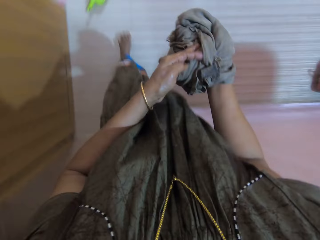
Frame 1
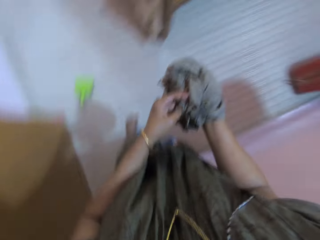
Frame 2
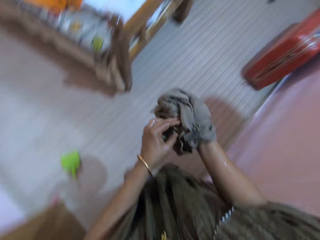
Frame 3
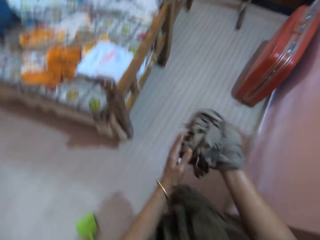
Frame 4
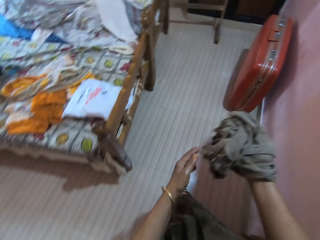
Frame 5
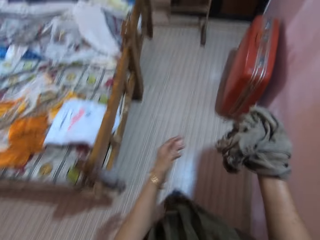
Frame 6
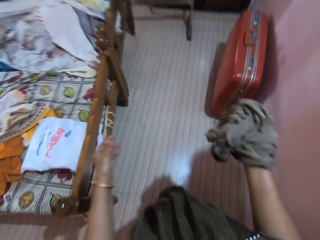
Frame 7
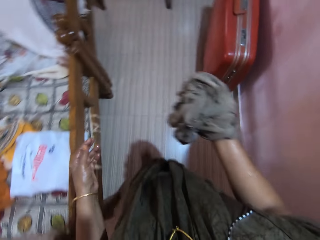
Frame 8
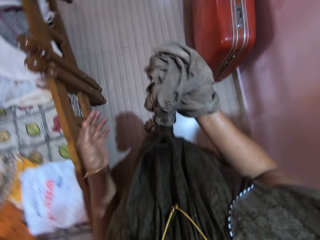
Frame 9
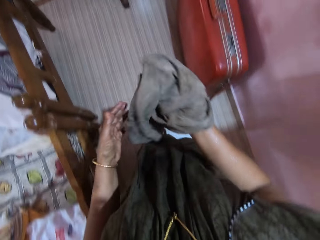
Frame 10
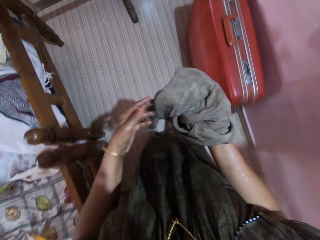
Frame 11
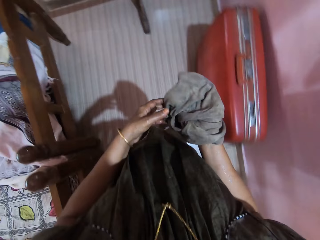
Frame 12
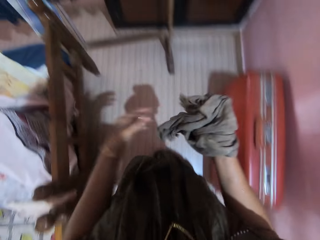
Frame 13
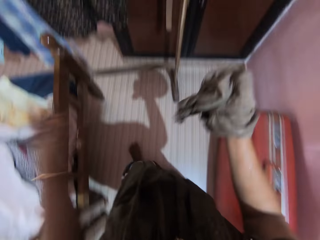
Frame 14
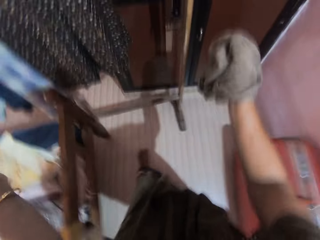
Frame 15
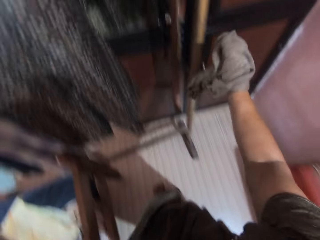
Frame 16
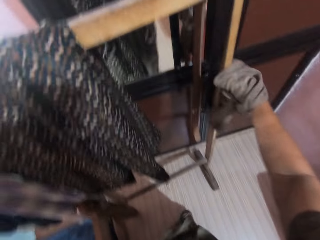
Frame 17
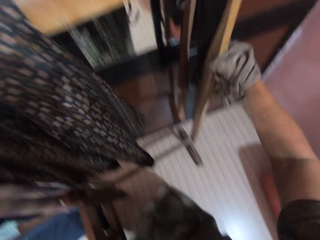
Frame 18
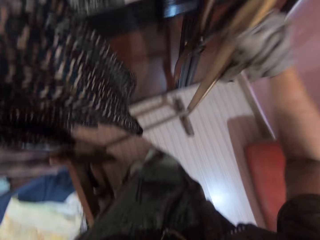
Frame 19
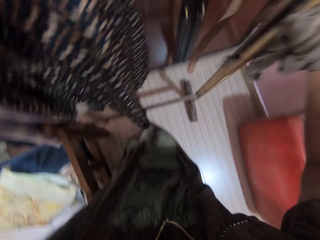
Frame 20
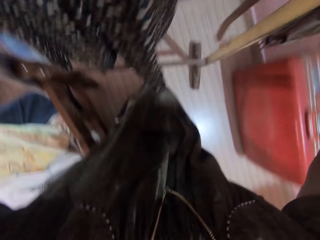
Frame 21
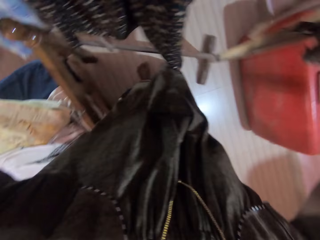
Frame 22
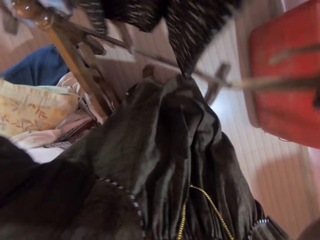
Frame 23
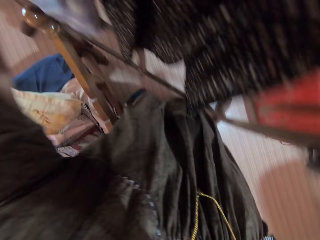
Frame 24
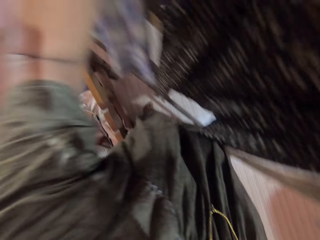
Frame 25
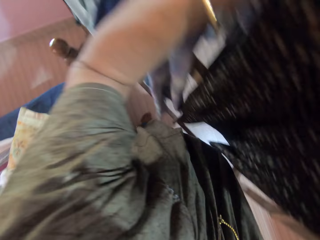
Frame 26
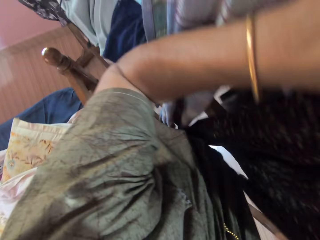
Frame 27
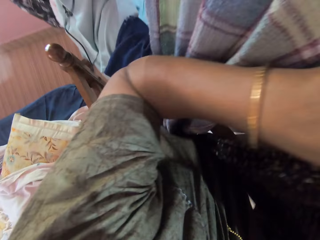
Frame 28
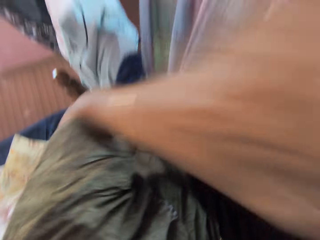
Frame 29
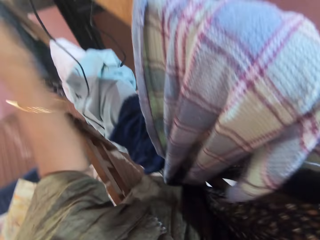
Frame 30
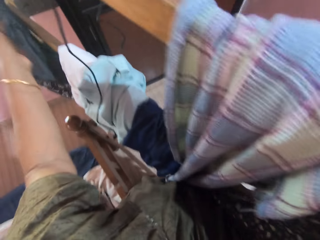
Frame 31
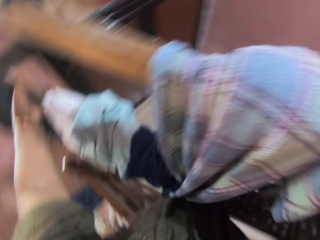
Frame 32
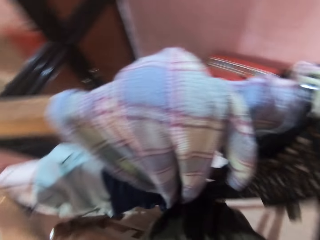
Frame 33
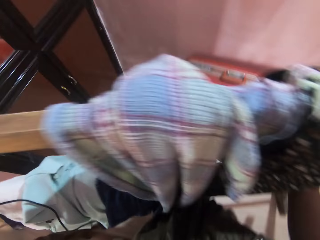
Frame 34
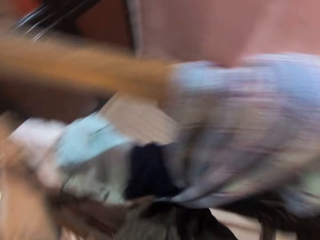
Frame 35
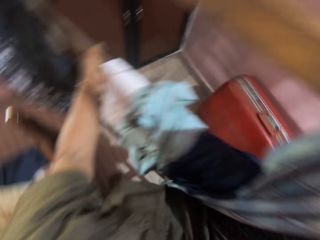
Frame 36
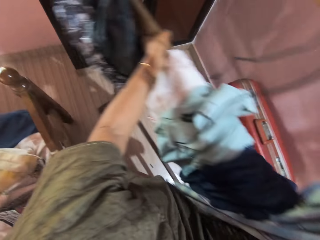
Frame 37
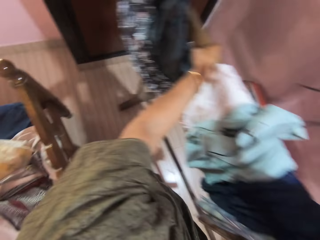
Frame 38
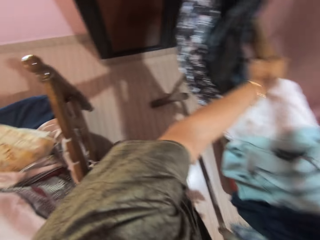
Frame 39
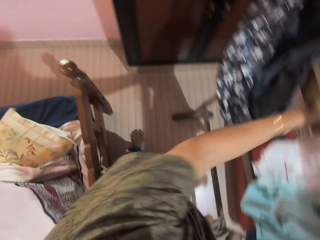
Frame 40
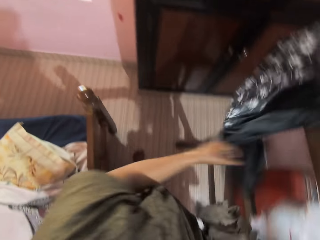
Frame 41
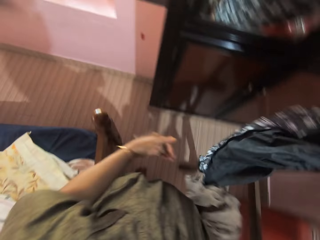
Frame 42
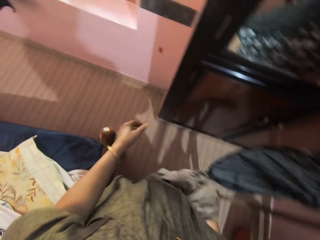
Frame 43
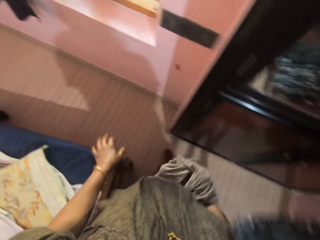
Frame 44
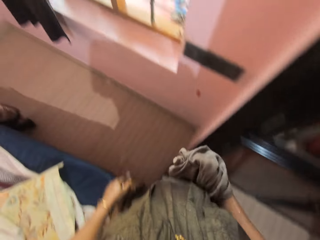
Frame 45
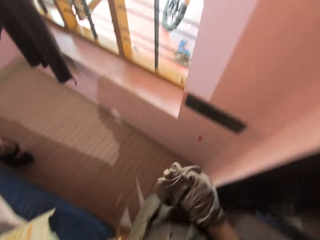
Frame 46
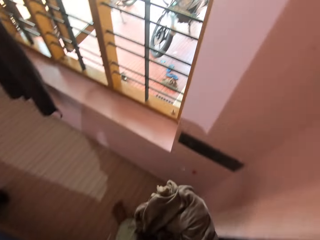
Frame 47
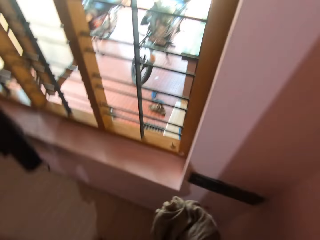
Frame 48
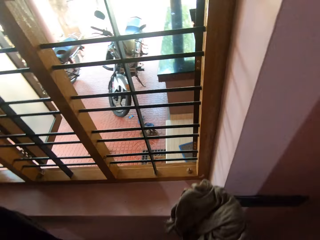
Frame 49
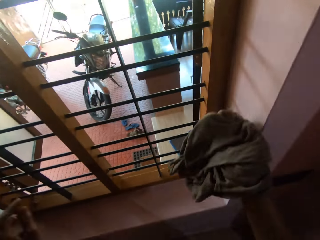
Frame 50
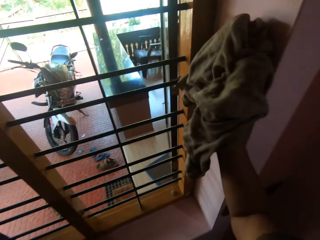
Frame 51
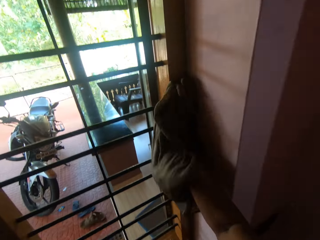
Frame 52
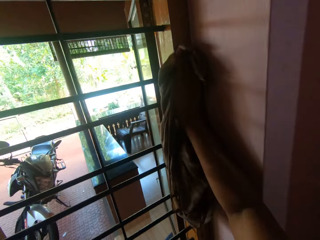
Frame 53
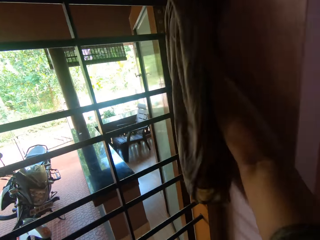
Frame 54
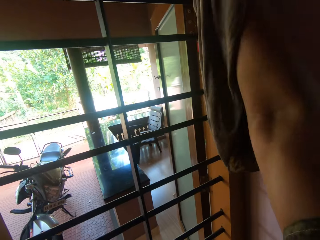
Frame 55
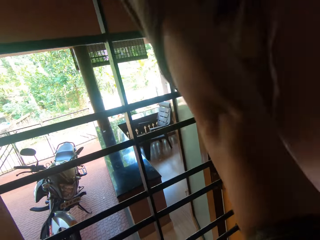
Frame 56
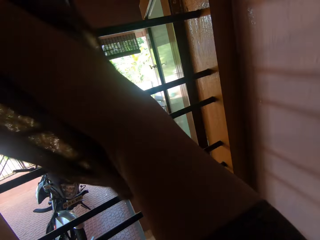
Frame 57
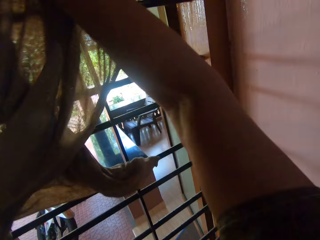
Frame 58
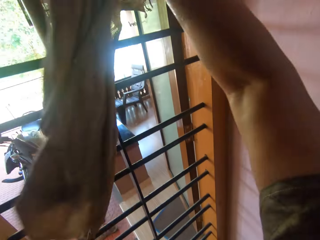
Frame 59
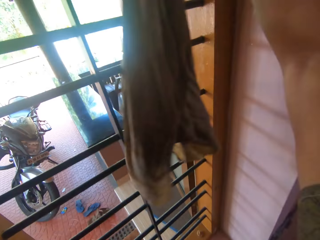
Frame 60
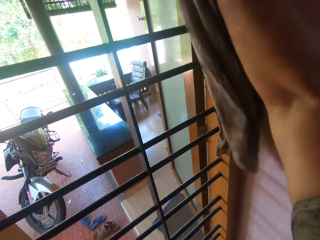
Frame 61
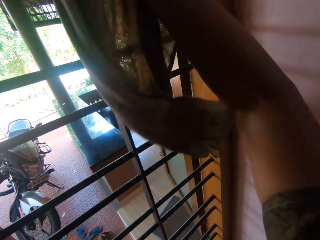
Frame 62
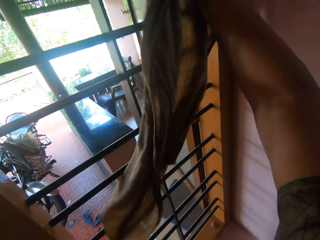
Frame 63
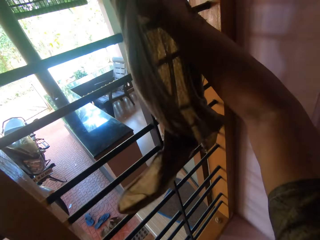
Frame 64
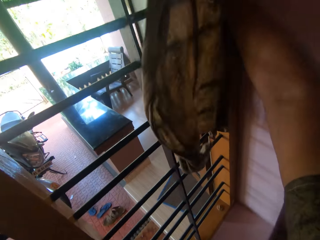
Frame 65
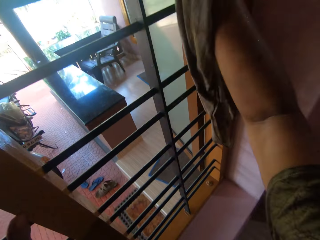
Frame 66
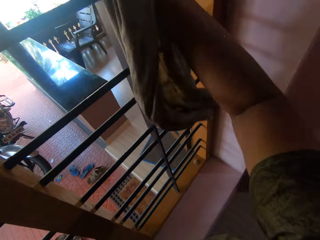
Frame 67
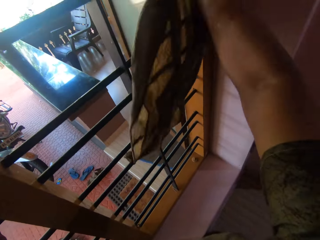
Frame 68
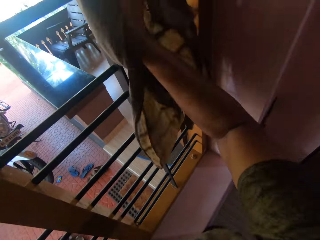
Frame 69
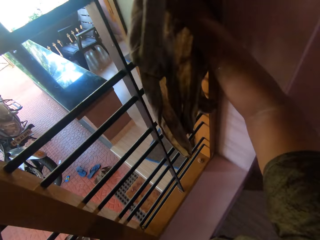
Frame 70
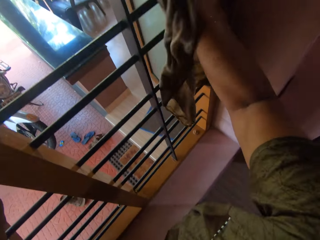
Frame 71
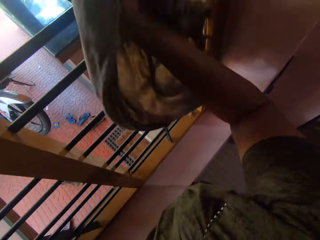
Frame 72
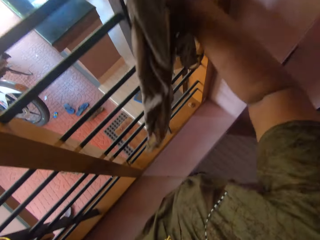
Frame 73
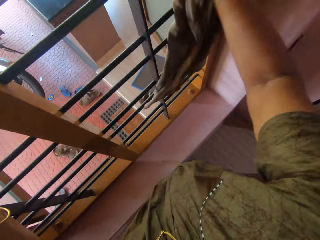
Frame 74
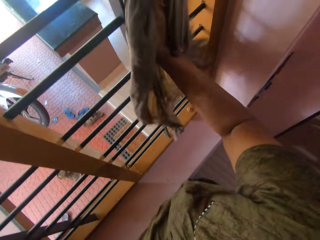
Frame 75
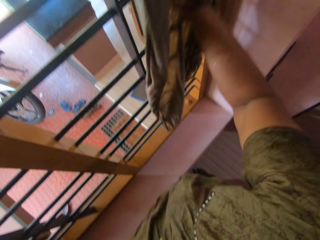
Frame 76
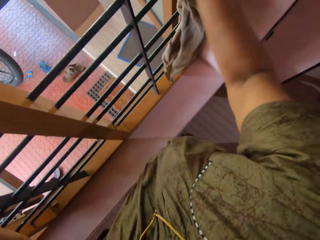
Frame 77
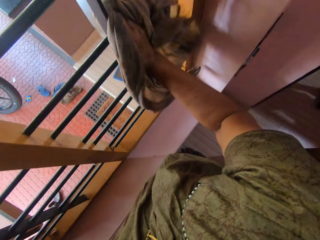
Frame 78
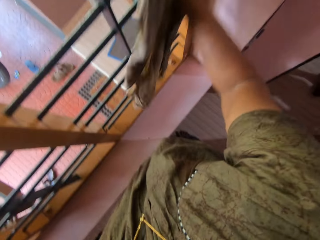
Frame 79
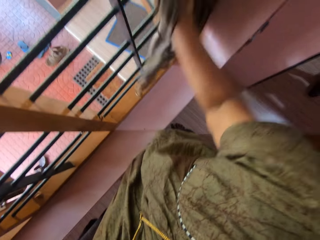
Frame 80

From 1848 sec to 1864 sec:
The camera wearer adjusts the second dustpan with her left leg. She walks towards a cloth rack or movable hanger. She moves the movable hanger with both hands to the side. She touches the headboard top with her left hand. She walks towards a window. She cleans the window frame with the rag in her left hand.

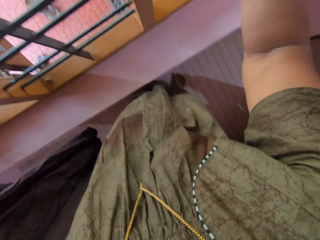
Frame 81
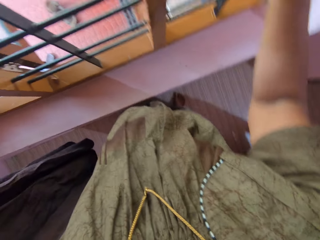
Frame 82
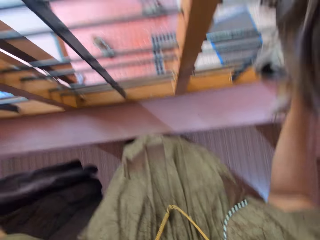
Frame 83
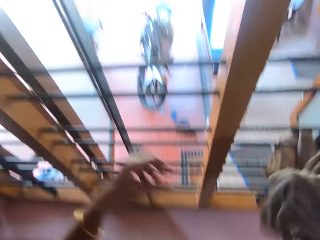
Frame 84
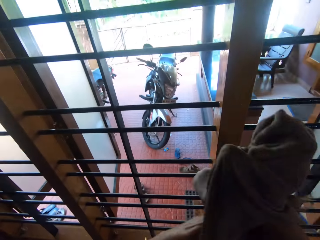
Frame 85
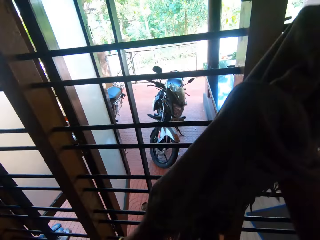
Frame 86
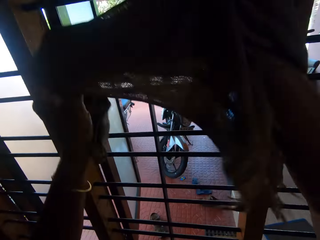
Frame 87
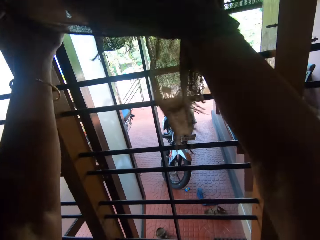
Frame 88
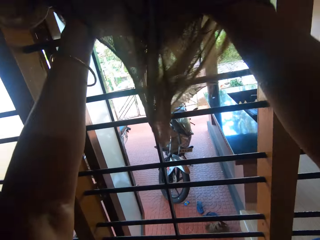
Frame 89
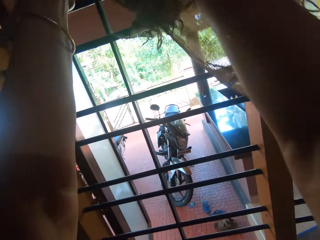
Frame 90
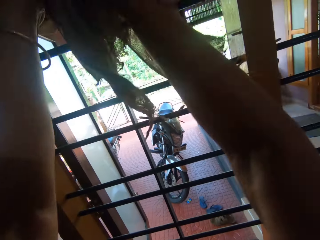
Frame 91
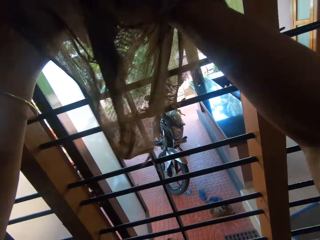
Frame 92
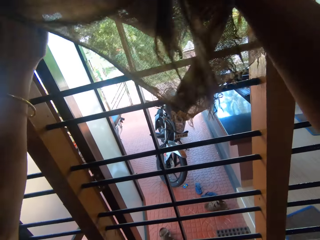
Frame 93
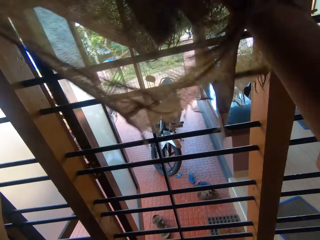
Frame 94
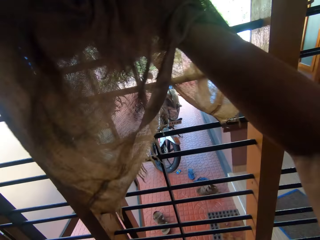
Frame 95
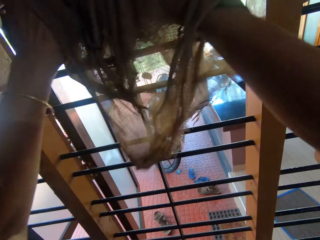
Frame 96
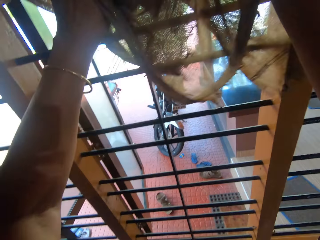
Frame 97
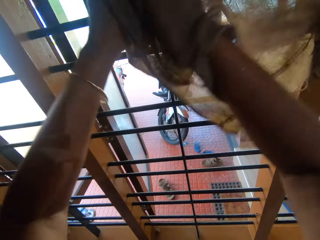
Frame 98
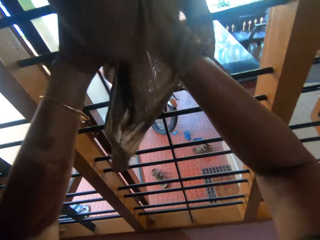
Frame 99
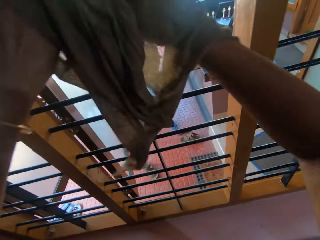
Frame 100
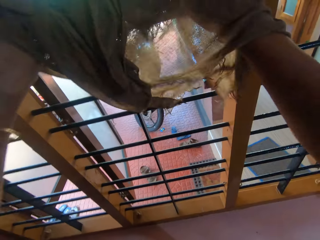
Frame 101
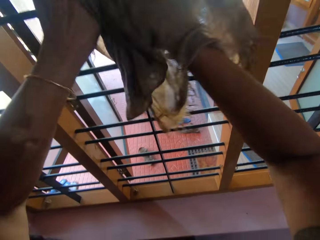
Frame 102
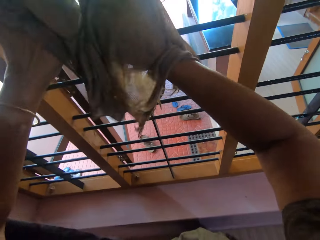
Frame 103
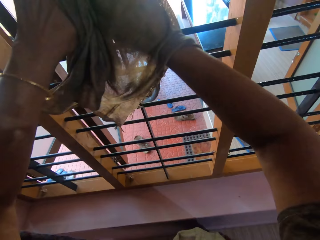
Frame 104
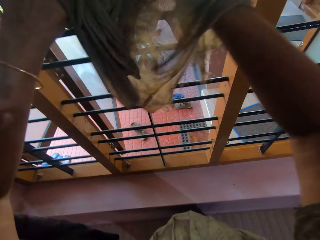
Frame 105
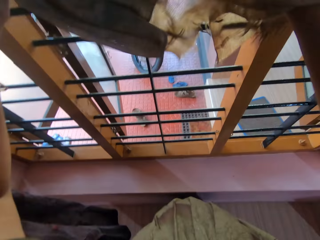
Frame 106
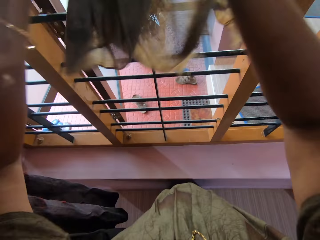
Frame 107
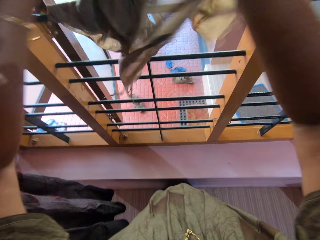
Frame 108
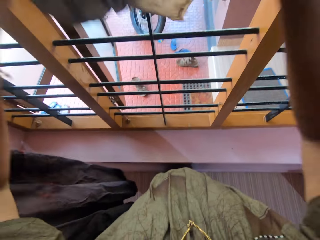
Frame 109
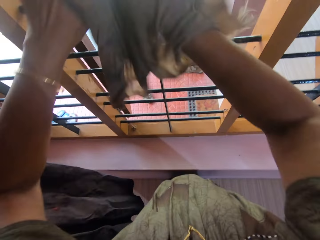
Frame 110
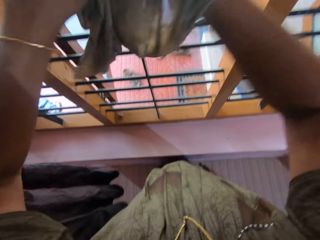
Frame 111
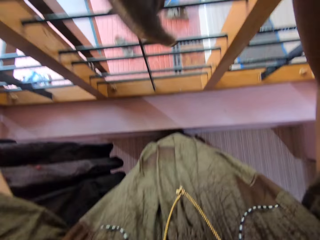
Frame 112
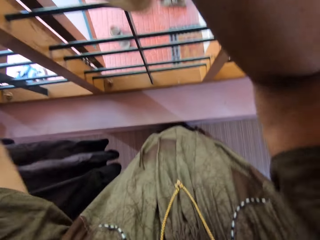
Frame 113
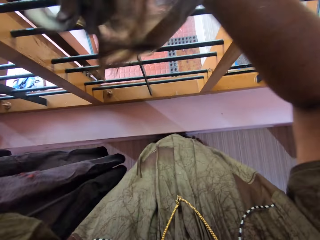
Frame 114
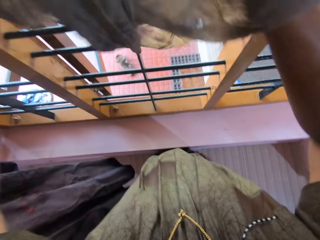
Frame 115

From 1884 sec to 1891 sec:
The camera wearer cleans the window with both hands.
